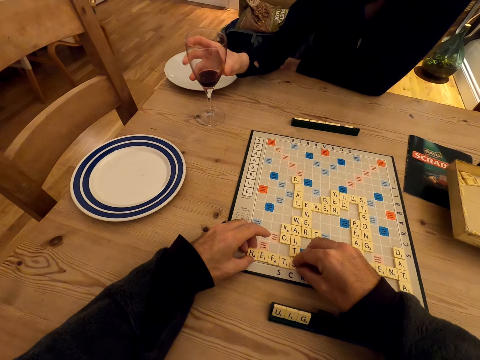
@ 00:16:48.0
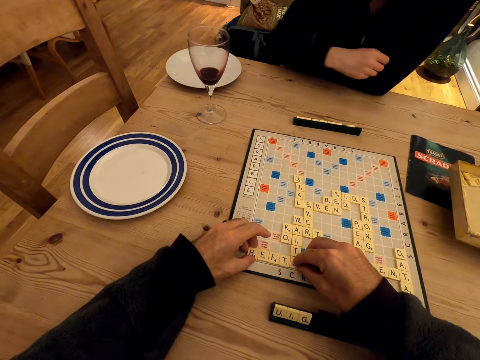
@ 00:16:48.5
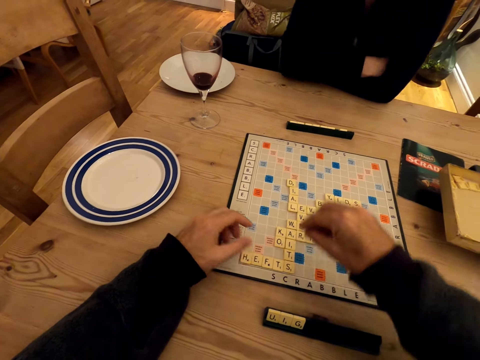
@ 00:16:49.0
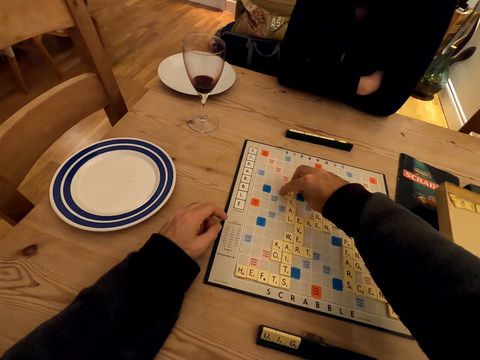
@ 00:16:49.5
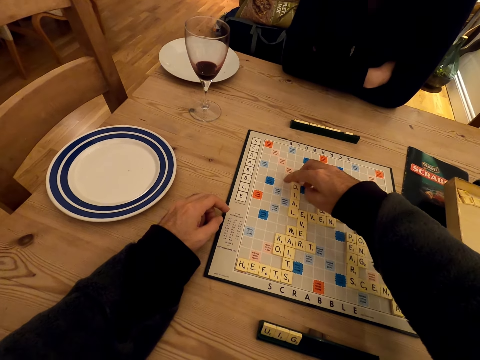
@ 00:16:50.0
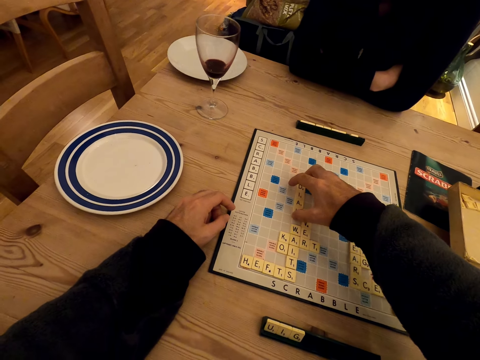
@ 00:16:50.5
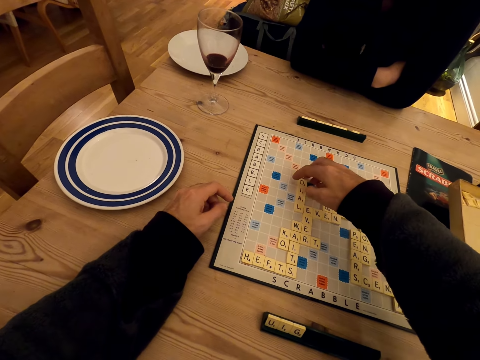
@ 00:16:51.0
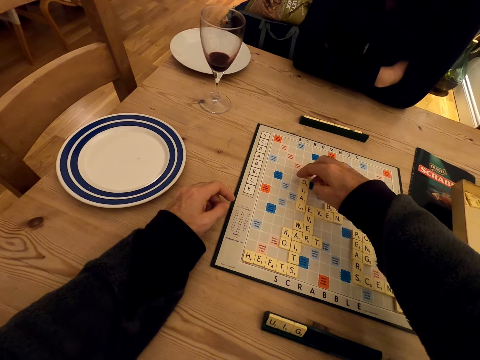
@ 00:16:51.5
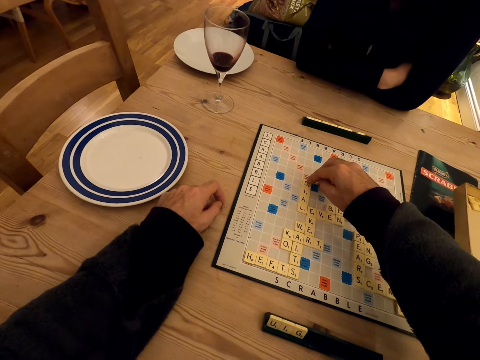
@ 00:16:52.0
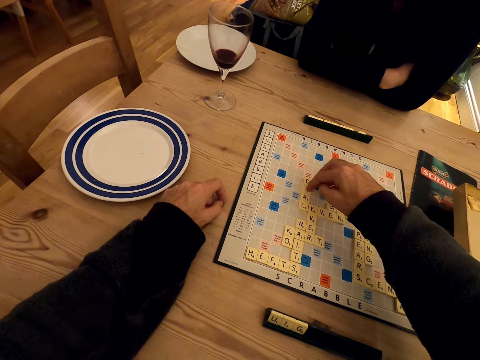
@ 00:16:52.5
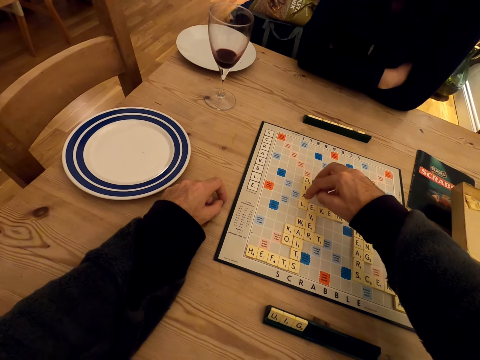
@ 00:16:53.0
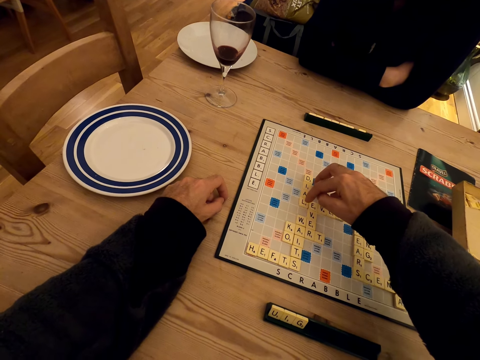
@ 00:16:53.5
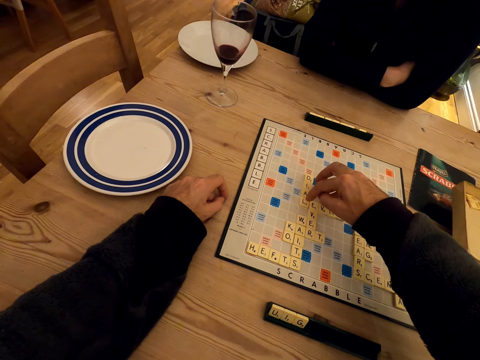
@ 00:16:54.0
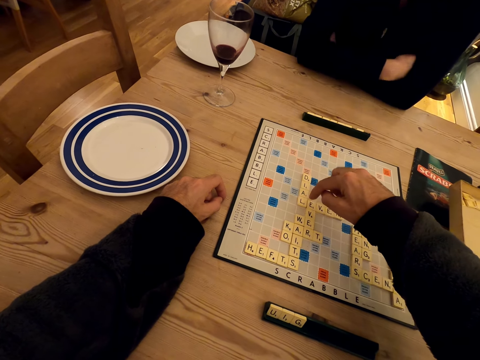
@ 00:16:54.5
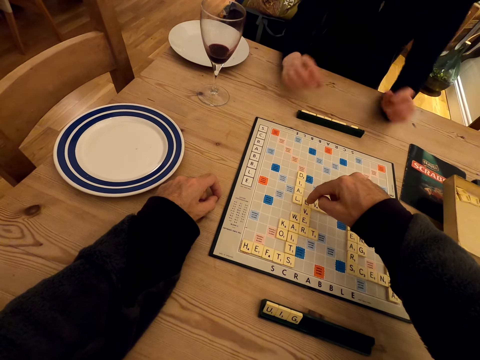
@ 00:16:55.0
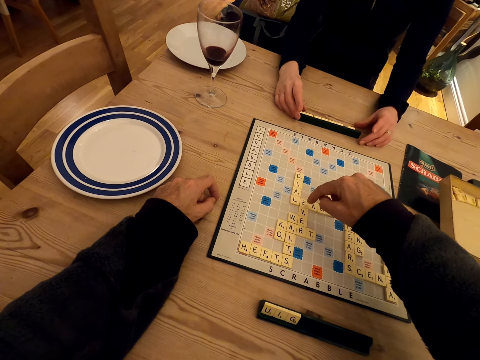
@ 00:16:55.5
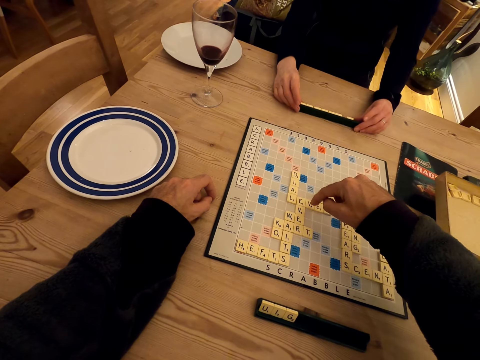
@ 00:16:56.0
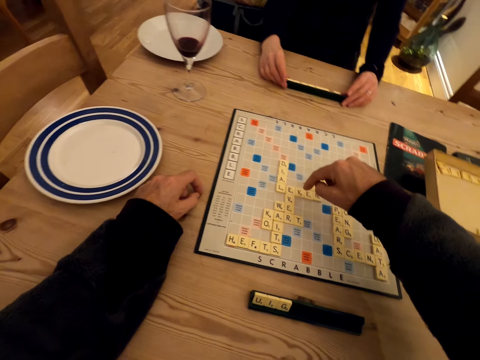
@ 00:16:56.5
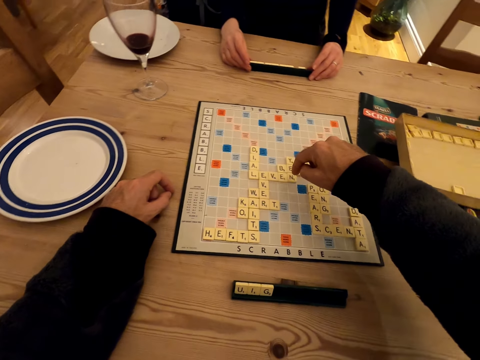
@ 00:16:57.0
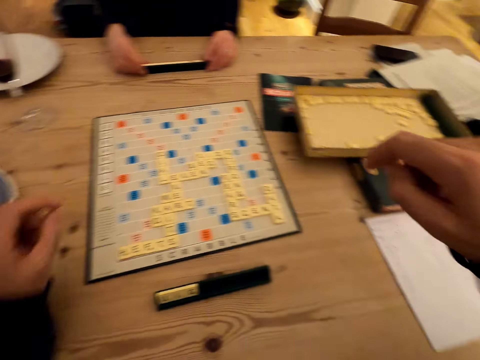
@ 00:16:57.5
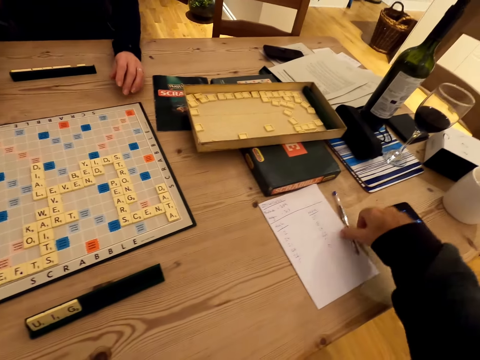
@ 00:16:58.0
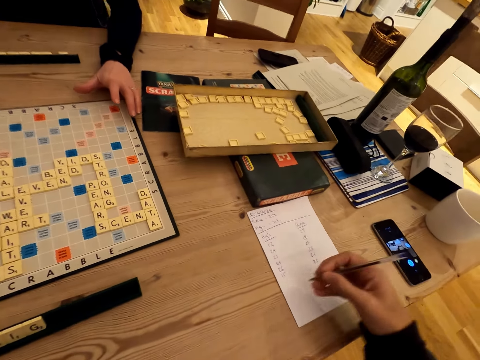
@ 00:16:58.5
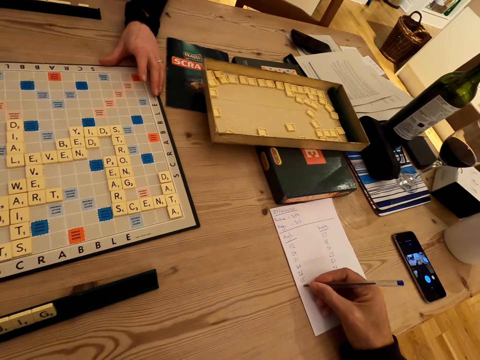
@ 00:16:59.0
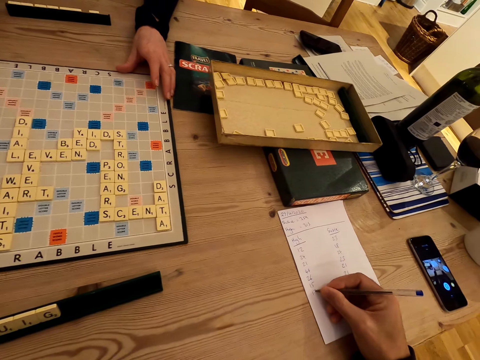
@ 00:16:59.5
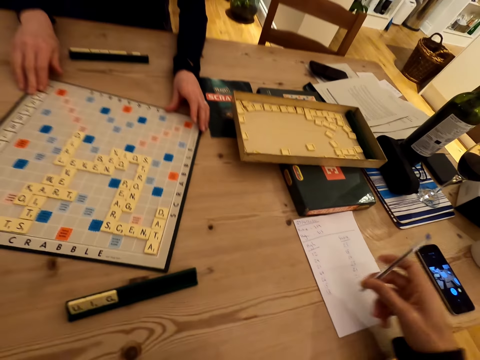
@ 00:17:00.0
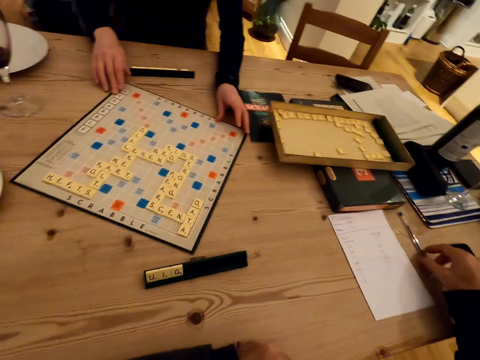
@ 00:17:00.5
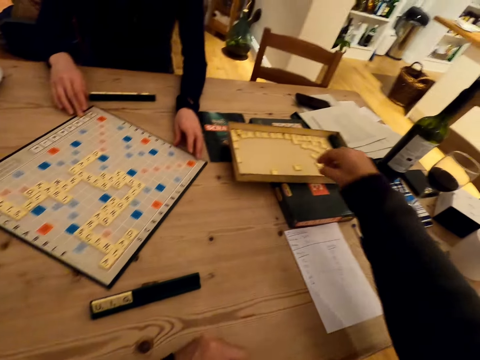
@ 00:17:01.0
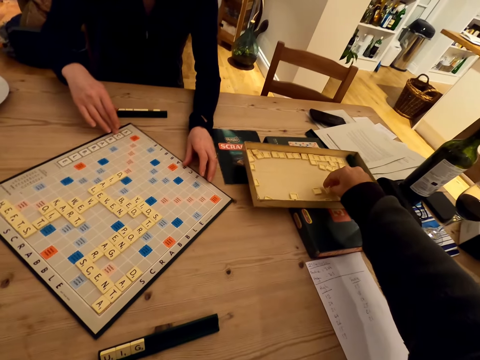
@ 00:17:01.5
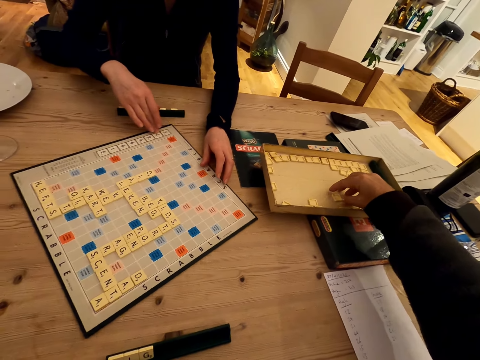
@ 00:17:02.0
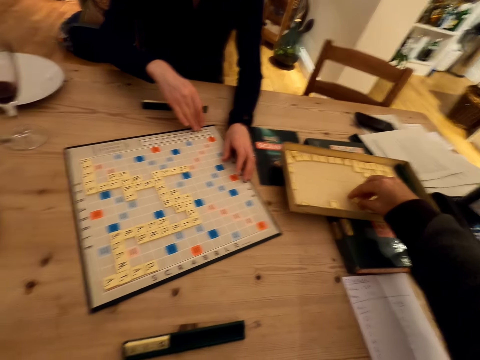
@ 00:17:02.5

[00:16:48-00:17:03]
A lady places the wine glass down. The camera wearer plays the scrabble game. The lady stares at the scrabble board. The camera wearer plays the scrabble game, touches letters, plays the scrabble game, and talks. The lady stares at the scrabble board. The camera wearer plays the scrabble game. The lady holds the scrabble cubes. The camera wearer talks, picks up a pen, holds the pen, writes on the paper with the pen, and talks. The lady turns the scrabble board. The camera wearer writes on the paper with the pen. The lady turns the scrabble board. The camera wearer places the pen down on the table. The lady turns the scrabble board. The camera wearer picks up the scrabble cubes and talks with the lady.

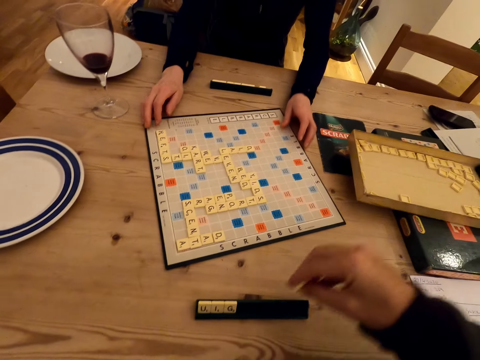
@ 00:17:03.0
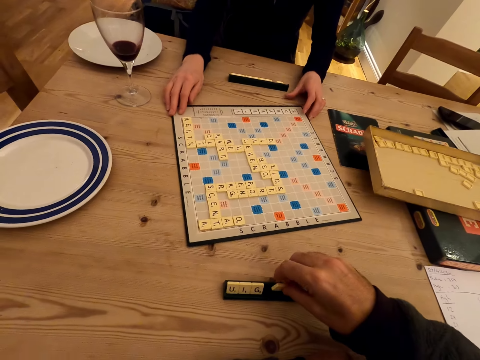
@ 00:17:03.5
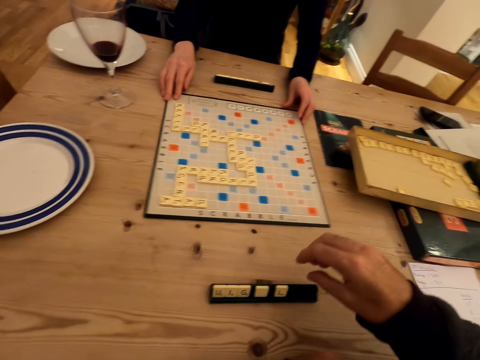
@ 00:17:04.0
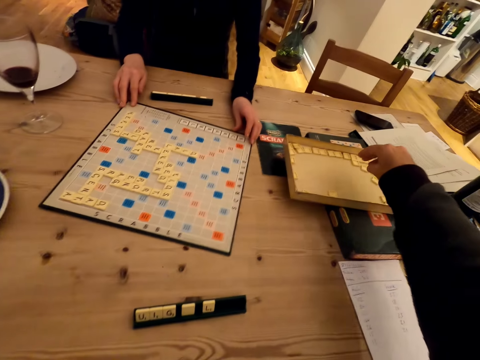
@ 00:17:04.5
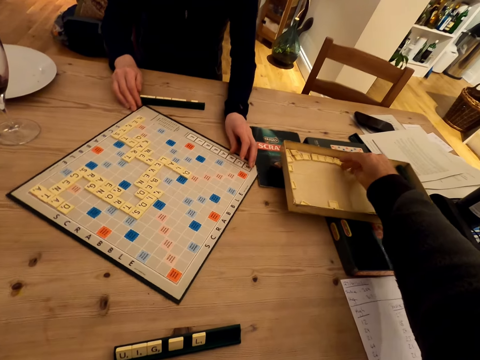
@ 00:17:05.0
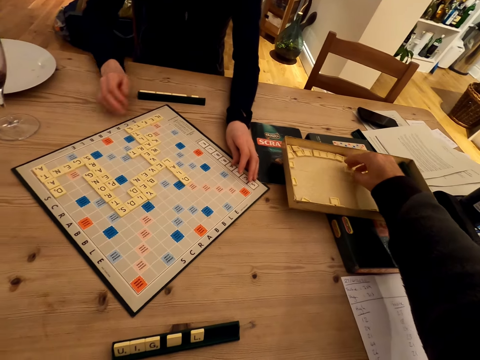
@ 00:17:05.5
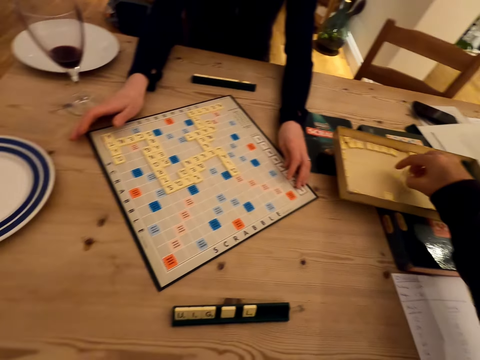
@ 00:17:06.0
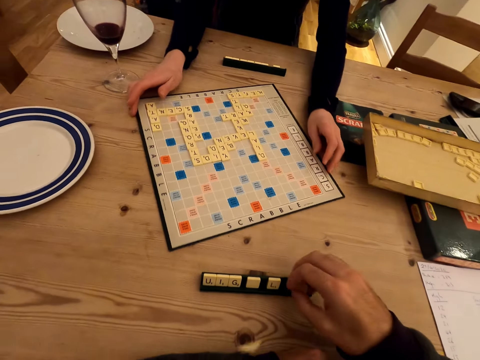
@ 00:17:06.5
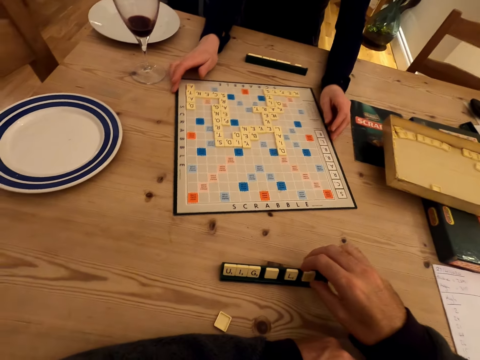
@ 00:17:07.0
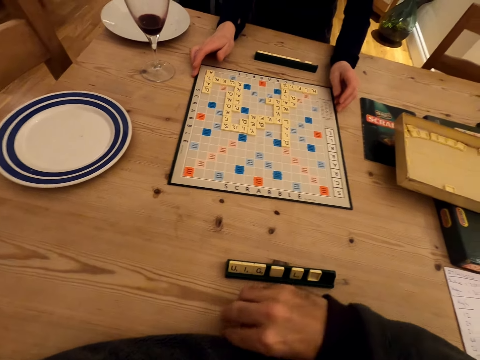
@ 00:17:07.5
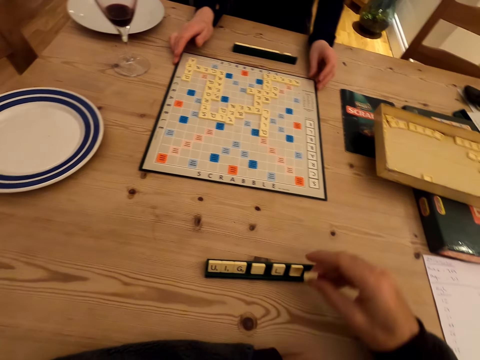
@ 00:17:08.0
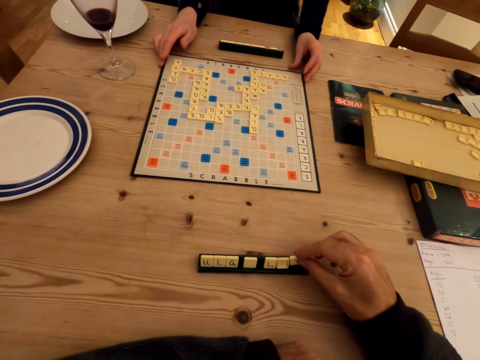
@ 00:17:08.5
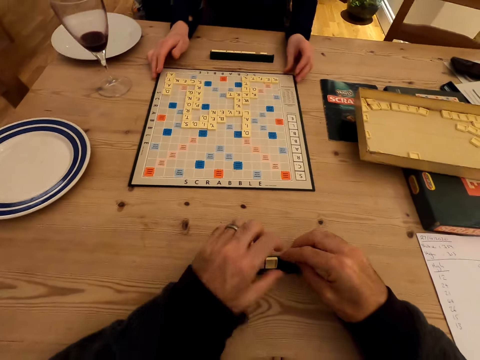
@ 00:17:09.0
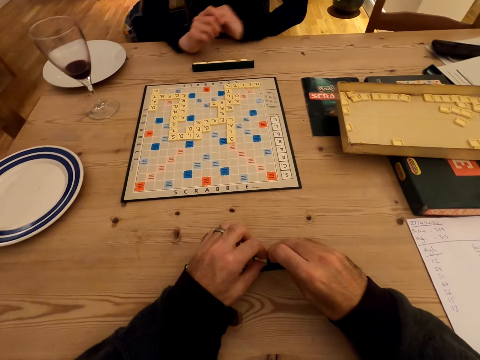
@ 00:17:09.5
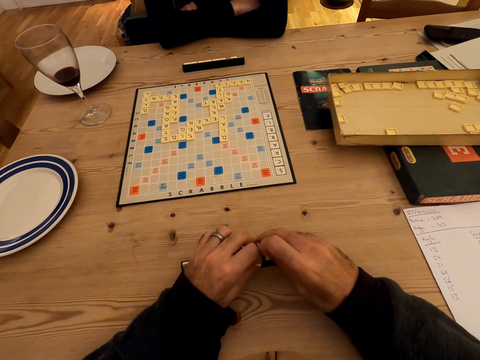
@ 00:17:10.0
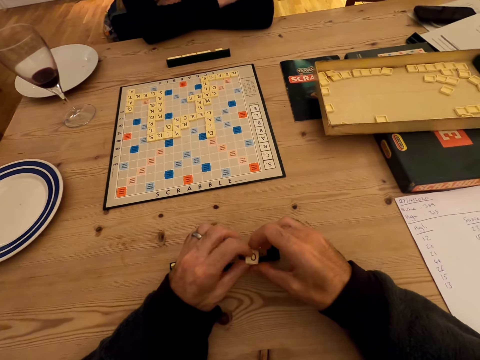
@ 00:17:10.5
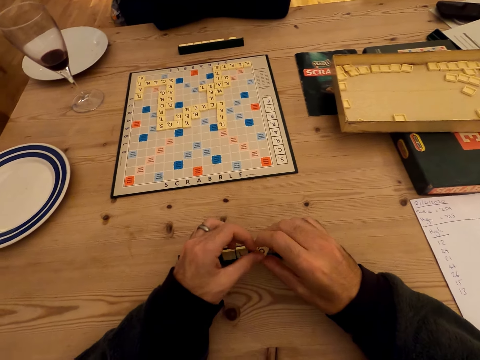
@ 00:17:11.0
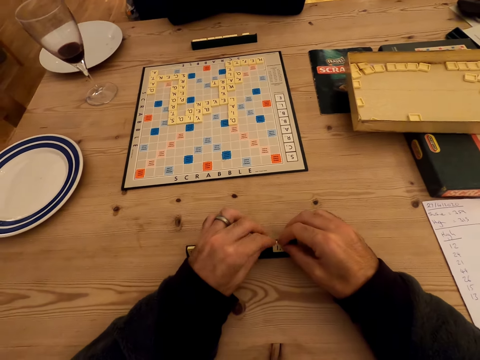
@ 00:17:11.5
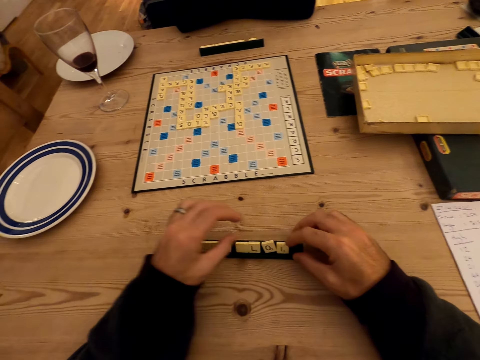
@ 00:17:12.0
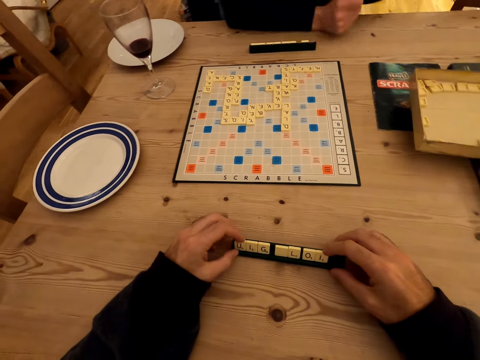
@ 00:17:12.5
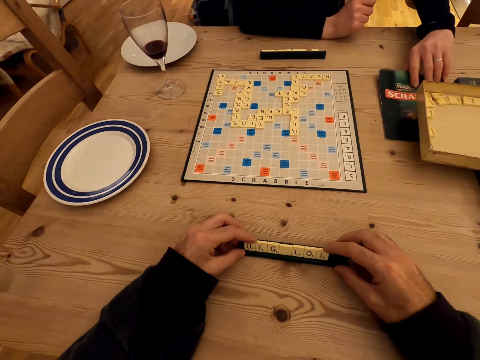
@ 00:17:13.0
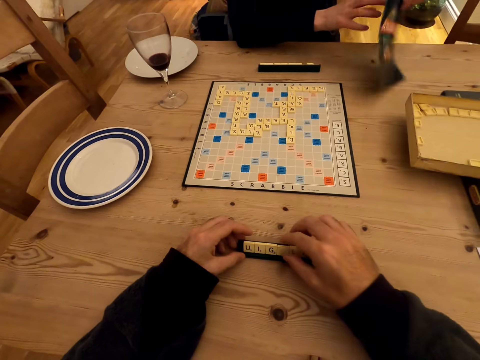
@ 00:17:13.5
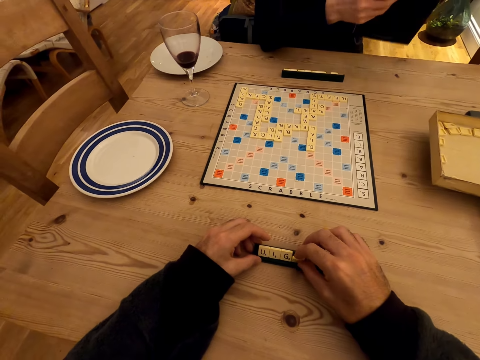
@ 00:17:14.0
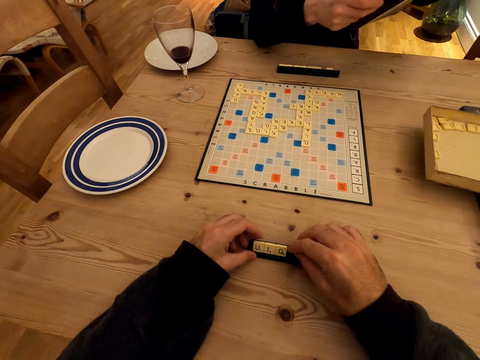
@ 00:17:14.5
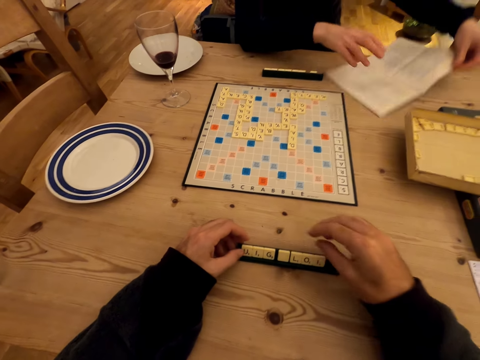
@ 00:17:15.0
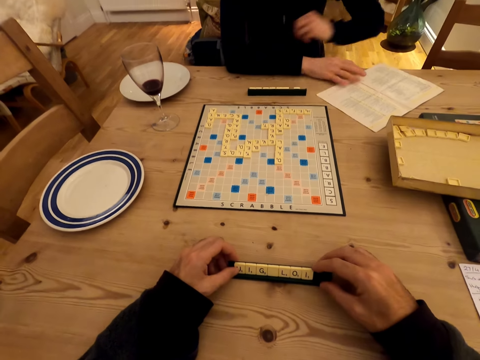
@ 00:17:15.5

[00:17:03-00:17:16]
A lady turns the scrabble board. The camera wearer picks up the scrabble cubes or letters. The lady turns the scrabble board. The camera wearer arranges the scrabble cubes. They pick the letters, touch the letters, and rotate the letters. The lady stares at the scrabble board. The camera wearer arranges the letters on something. The lady picks up the scrabble book. The camera wearer arranges the scrabble cubes. They touch a paper.
